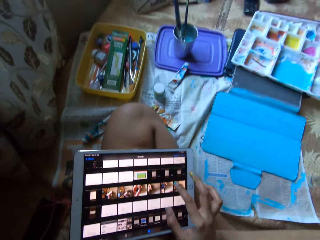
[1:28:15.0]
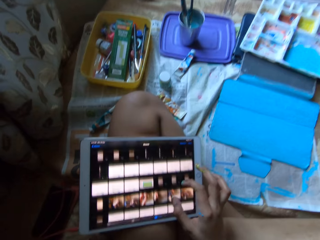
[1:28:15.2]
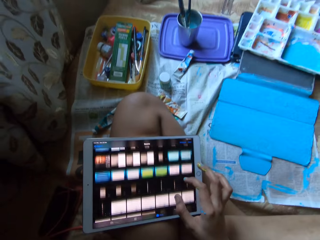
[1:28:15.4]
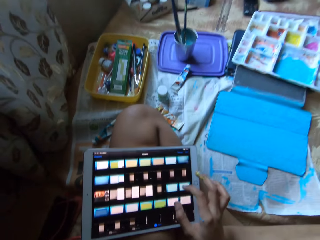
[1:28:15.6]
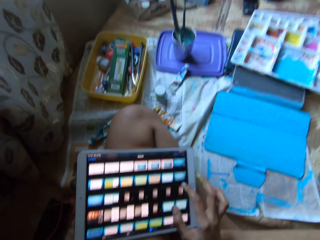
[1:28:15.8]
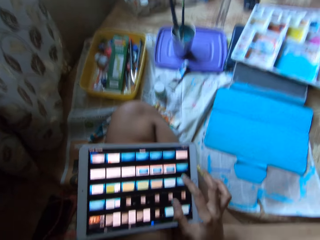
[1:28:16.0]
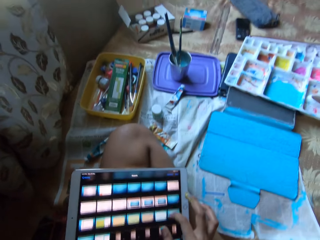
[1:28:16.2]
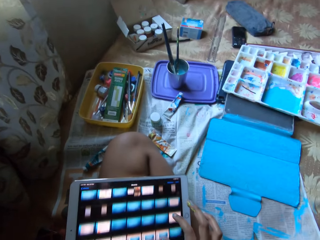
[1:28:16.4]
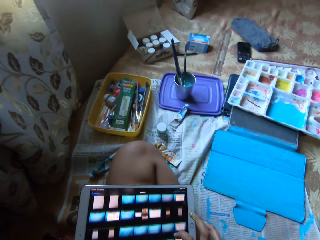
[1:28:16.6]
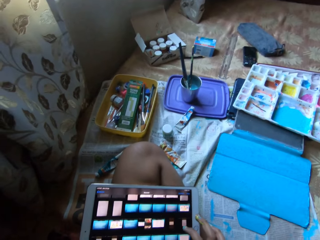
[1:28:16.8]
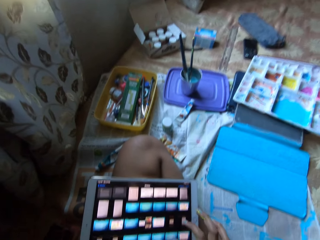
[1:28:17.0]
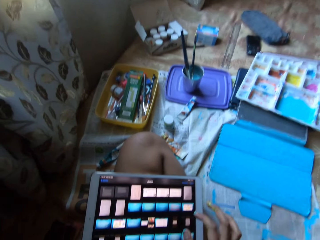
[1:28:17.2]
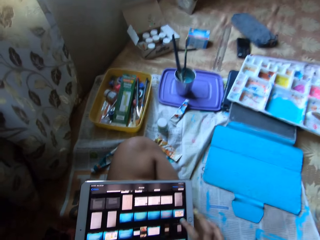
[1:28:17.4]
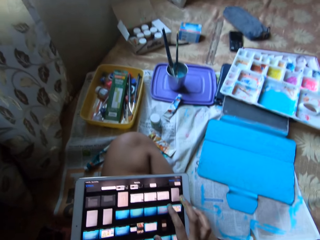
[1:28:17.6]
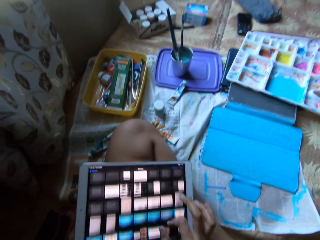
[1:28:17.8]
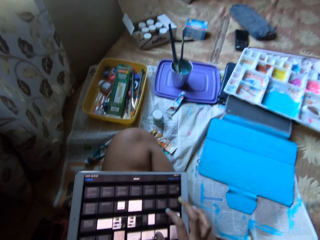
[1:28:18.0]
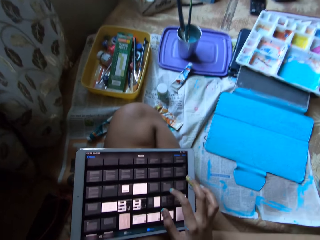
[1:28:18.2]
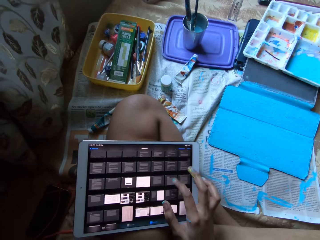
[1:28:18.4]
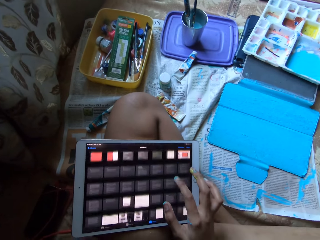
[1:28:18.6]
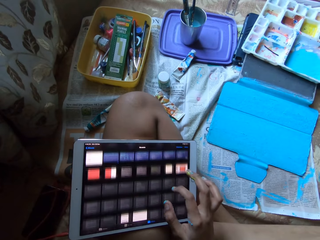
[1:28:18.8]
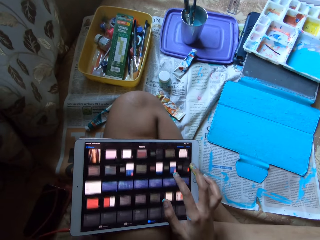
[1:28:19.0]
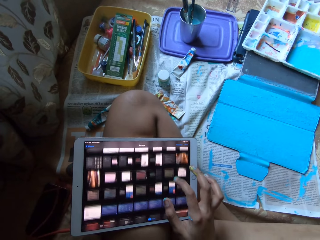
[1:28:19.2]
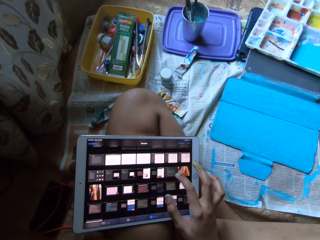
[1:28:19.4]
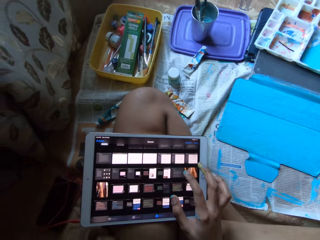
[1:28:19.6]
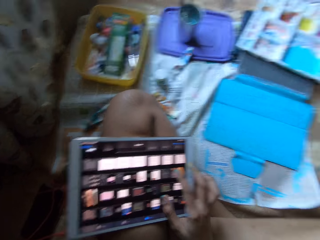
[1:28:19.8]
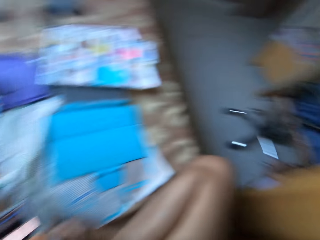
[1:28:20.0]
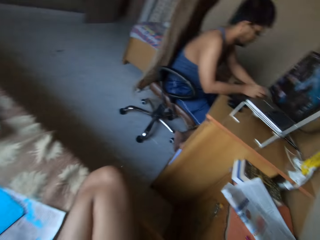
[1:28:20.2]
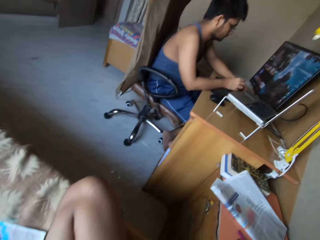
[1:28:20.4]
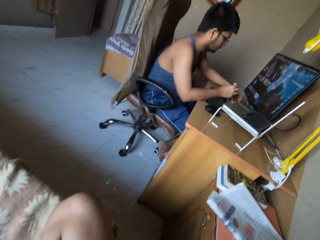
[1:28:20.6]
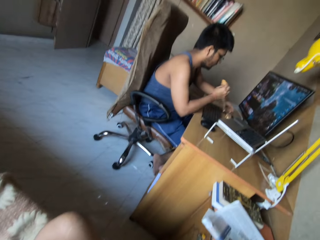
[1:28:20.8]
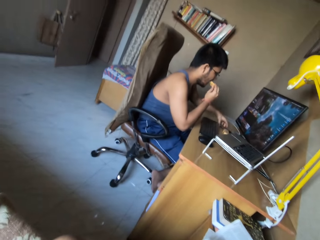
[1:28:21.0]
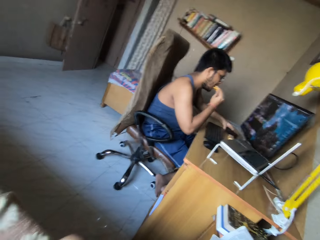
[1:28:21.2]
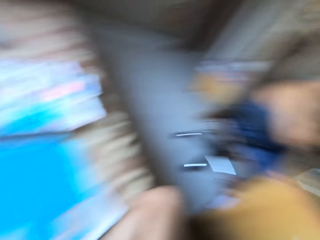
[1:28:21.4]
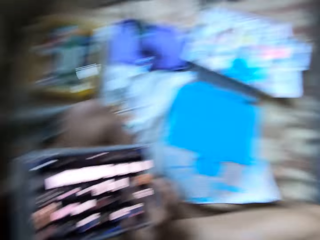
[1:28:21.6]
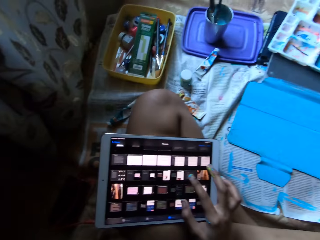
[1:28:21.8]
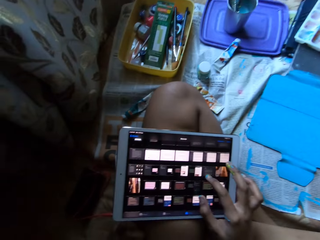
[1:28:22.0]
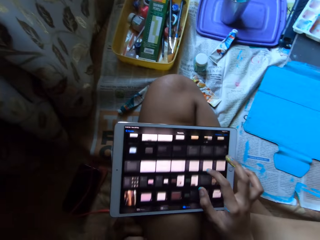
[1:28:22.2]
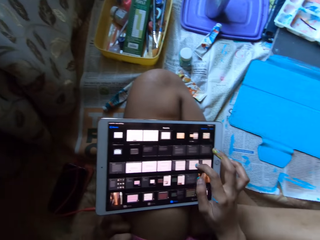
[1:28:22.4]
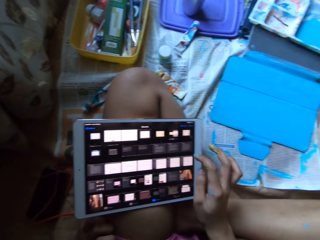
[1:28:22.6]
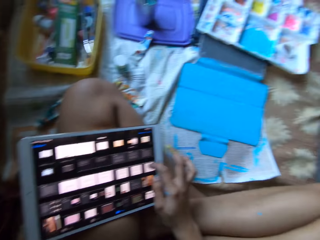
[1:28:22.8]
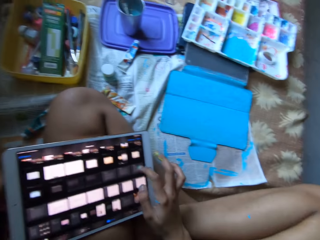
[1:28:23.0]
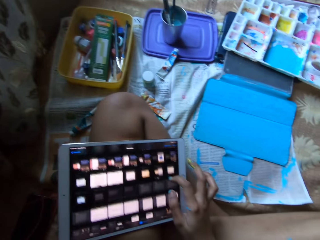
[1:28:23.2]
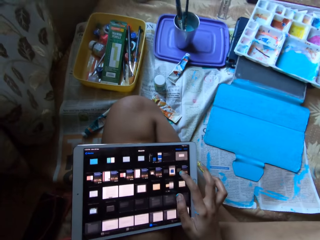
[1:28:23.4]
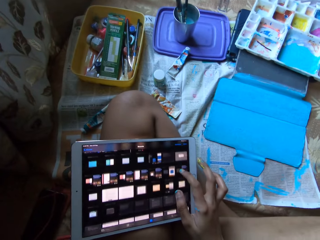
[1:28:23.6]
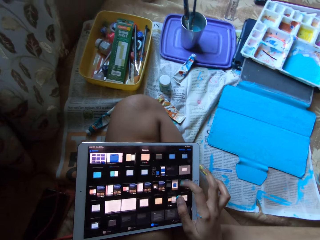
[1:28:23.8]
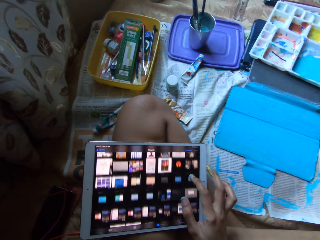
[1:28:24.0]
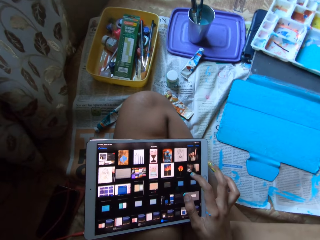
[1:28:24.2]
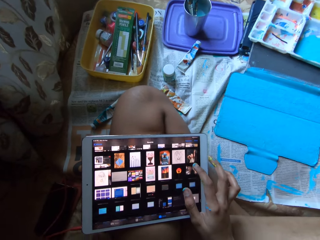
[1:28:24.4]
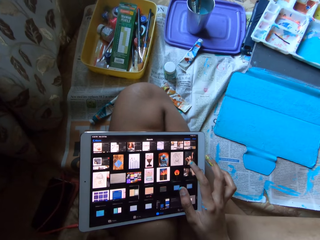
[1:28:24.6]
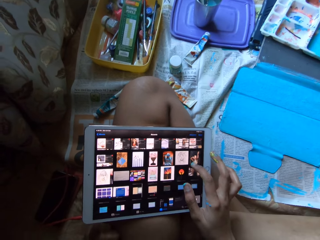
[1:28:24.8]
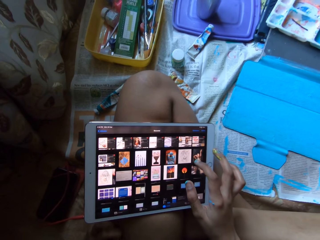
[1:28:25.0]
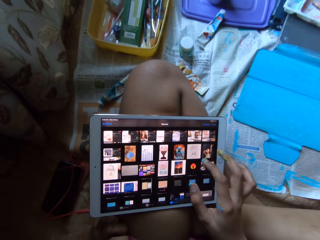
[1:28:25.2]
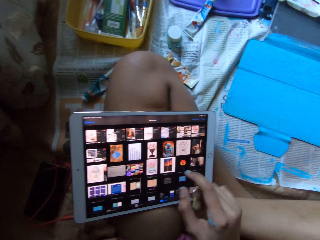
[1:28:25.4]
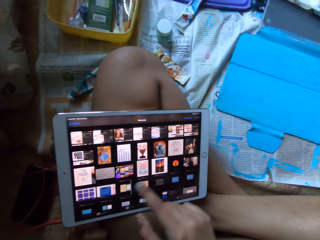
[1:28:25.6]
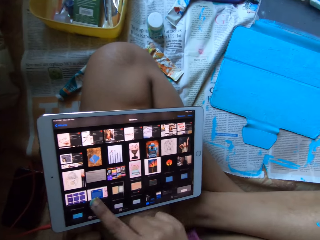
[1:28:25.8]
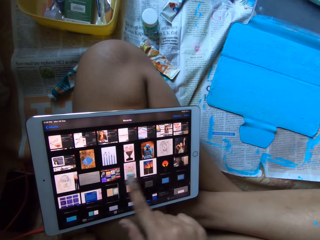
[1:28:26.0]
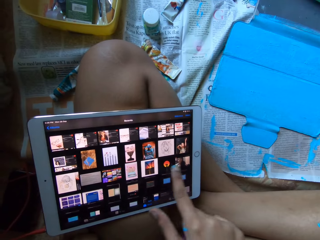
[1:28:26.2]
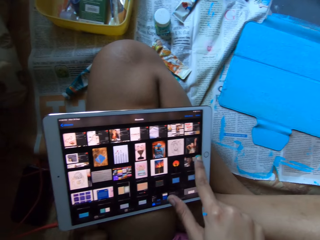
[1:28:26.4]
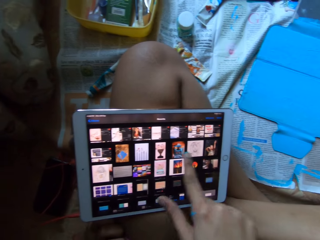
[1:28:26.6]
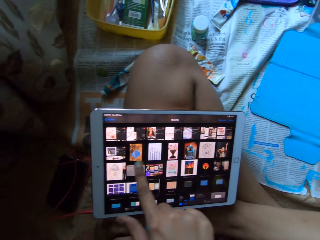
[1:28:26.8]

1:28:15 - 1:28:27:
A man picks a biscuit from the packet of biscuits with his right hand and eats the biscuit in his right hand.

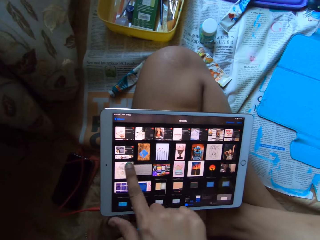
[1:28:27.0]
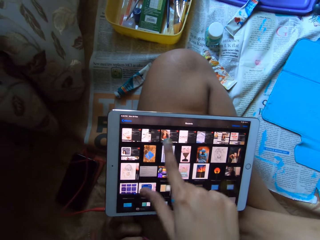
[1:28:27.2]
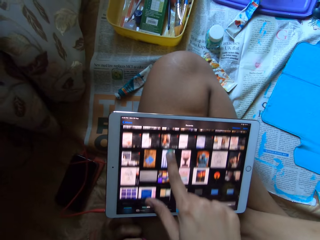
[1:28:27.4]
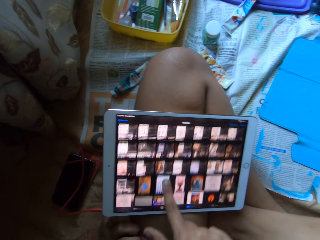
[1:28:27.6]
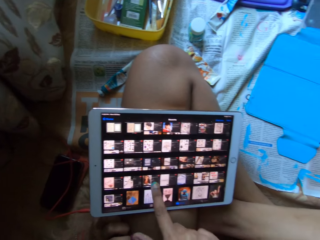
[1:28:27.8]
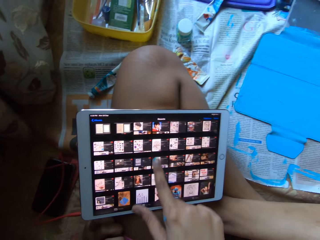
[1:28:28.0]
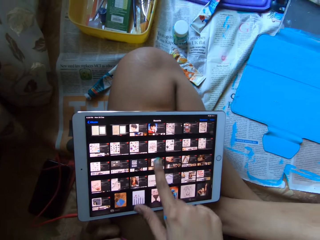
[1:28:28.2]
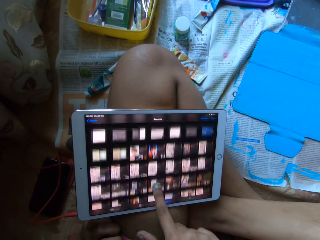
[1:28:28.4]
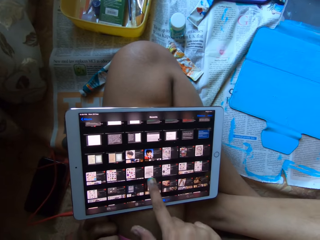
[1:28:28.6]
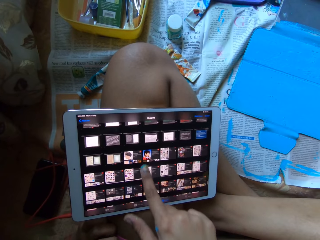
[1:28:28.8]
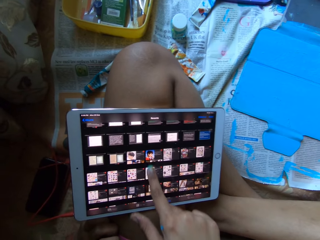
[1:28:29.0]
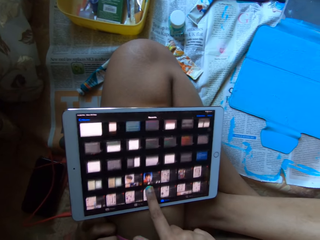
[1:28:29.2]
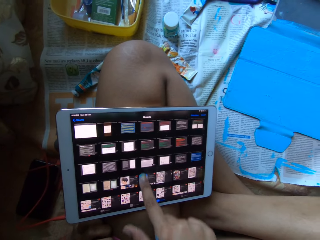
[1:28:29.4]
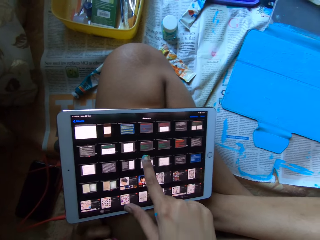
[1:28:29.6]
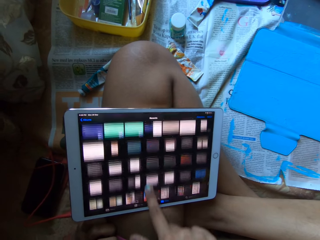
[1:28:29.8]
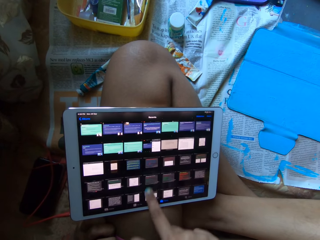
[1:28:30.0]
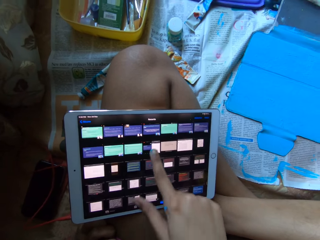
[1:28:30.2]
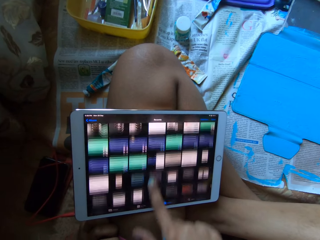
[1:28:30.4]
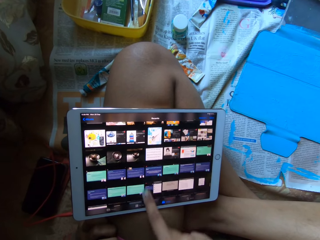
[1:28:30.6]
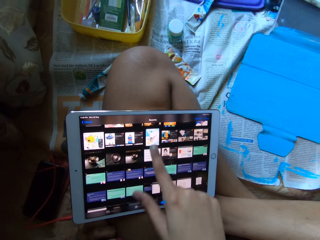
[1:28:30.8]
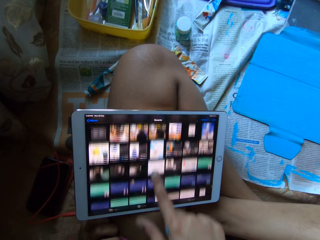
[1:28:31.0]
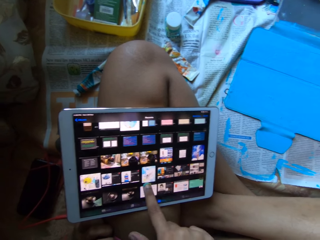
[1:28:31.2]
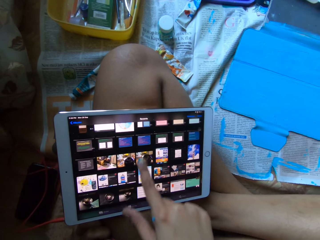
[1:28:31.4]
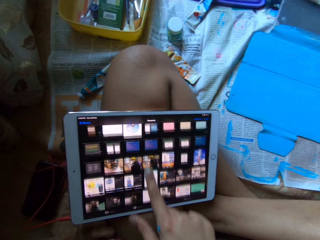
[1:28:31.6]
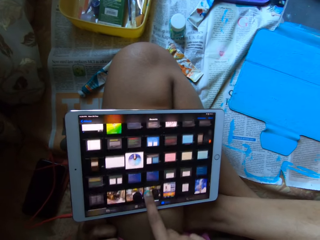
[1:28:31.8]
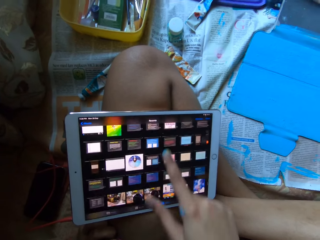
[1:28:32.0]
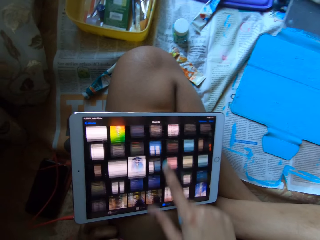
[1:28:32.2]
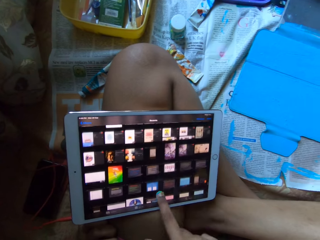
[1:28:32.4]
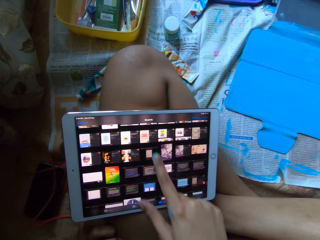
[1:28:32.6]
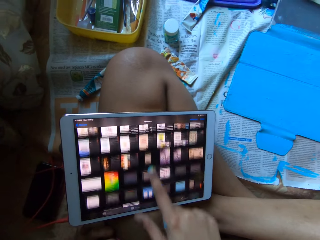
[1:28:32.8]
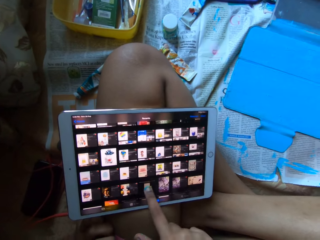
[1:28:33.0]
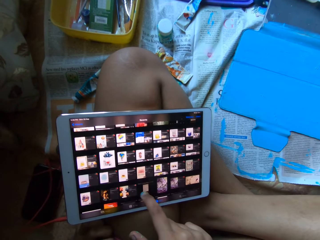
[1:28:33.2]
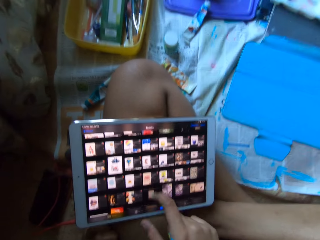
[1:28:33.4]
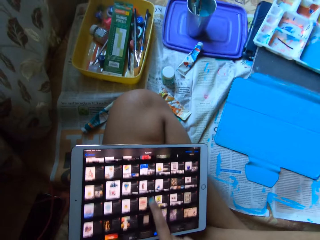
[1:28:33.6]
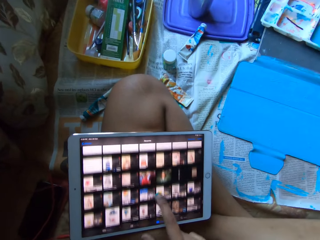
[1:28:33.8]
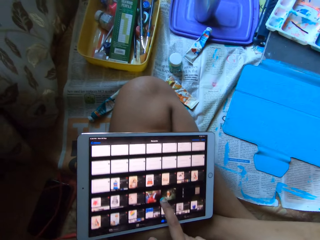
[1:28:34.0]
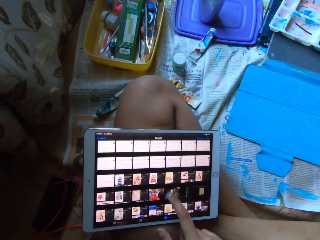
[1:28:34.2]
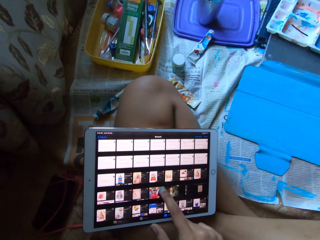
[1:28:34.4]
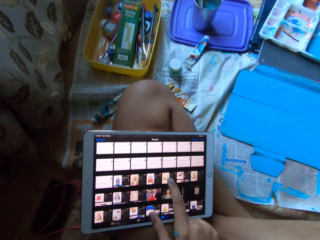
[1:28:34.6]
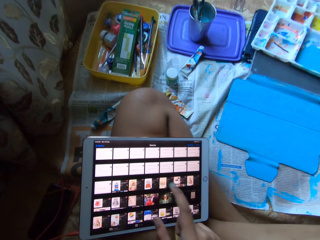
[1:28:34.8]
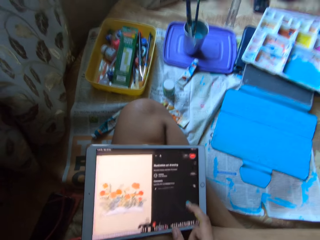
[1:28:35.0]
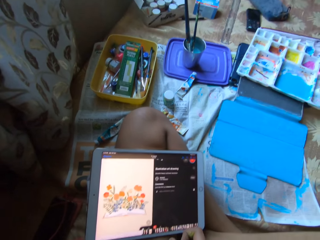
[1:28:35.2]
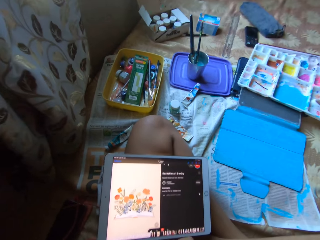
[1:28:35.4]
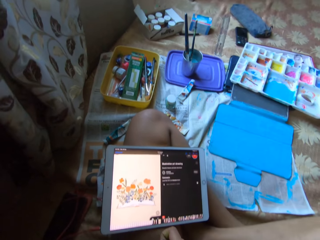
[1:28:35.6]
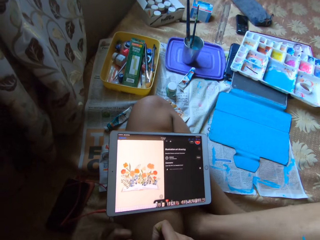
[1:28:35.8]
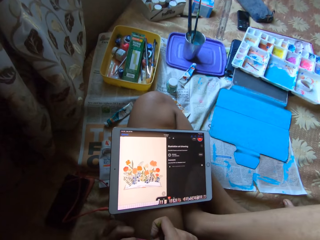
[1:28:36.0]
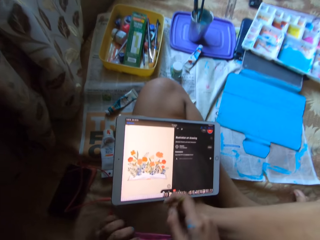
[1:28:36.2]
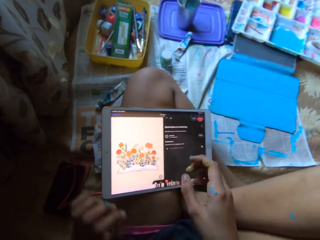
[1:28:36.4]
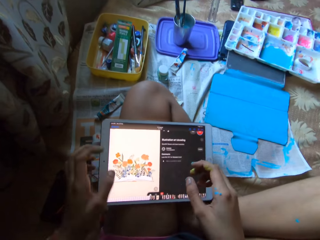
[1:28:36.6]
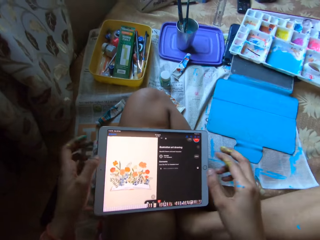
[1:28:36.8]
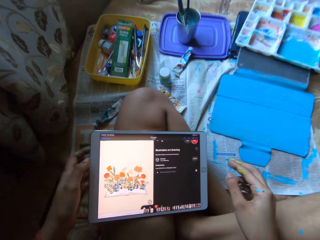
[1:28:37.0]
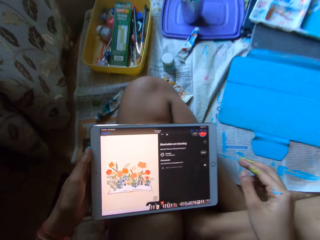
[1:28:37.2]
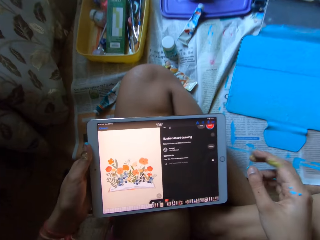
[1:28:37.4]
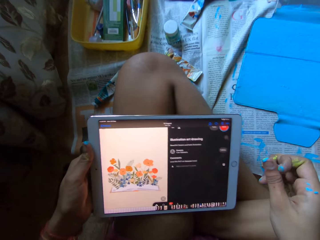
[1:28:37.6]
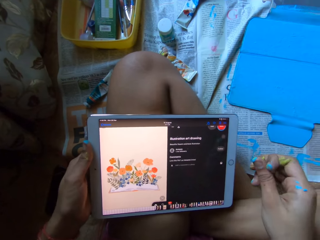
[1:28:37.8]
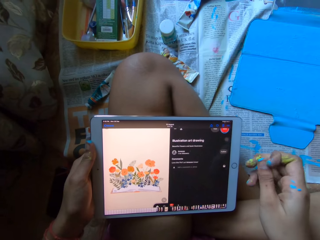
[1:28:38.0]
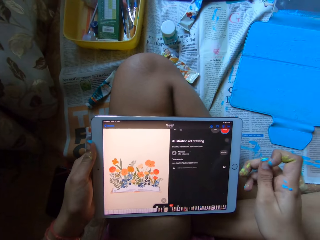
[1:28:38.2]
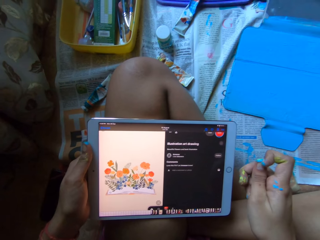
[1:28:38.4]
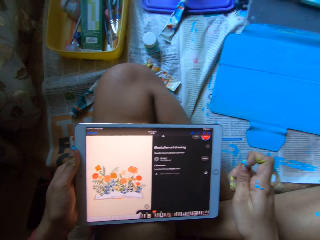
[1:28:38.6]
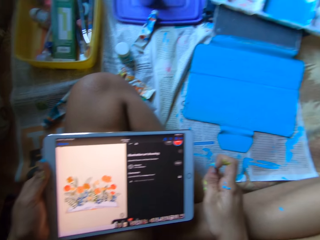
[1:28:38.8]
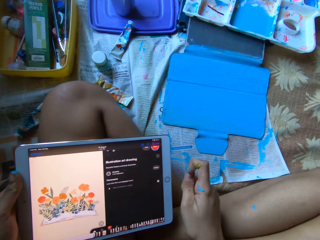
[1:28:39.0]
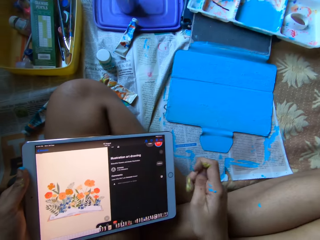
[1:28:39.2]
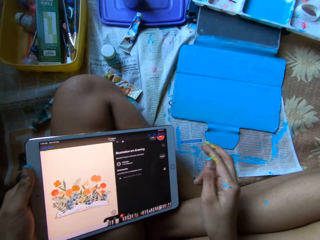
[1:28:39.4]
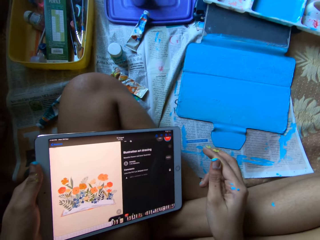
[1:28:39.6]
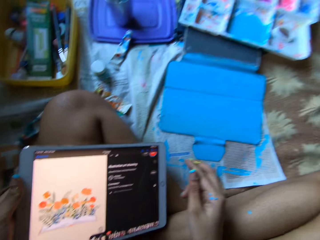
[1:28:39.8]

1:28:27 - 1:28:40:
The camera wearer holds the tablet with her left hand.
